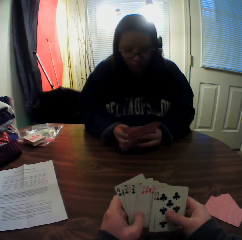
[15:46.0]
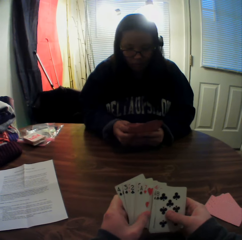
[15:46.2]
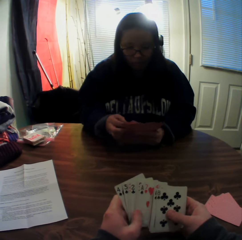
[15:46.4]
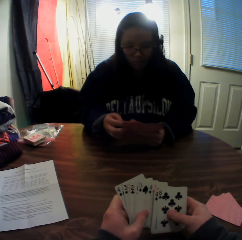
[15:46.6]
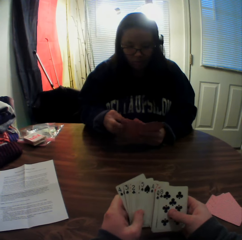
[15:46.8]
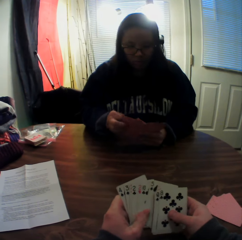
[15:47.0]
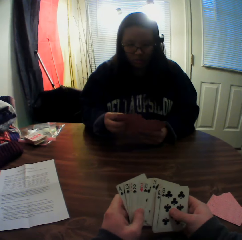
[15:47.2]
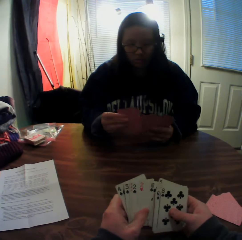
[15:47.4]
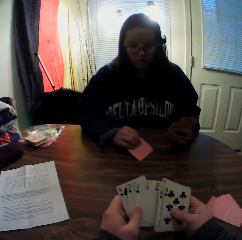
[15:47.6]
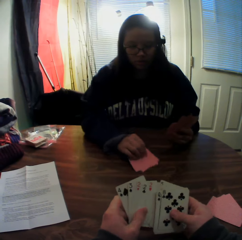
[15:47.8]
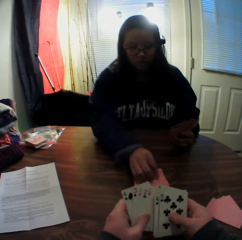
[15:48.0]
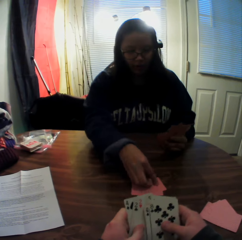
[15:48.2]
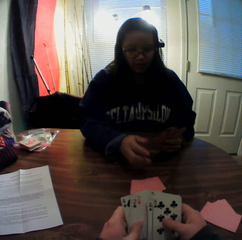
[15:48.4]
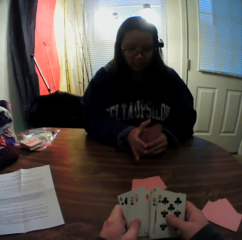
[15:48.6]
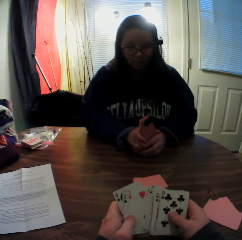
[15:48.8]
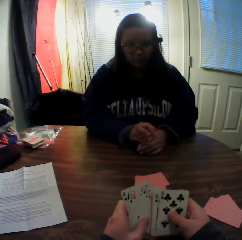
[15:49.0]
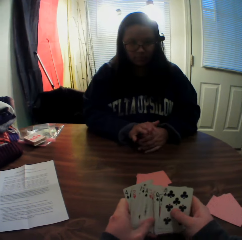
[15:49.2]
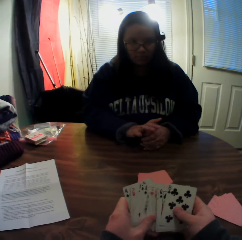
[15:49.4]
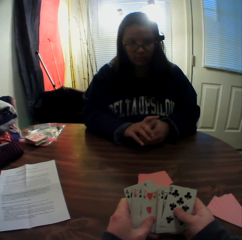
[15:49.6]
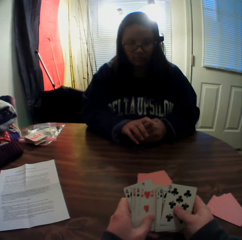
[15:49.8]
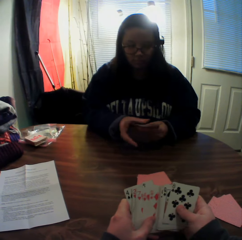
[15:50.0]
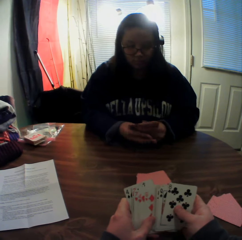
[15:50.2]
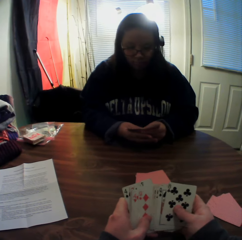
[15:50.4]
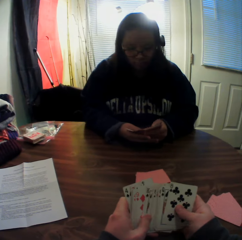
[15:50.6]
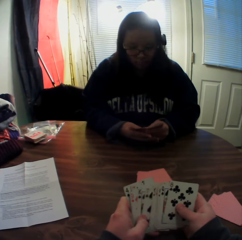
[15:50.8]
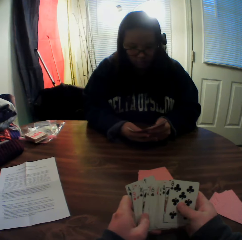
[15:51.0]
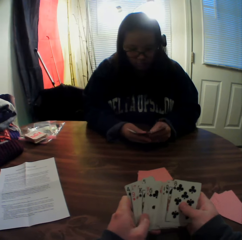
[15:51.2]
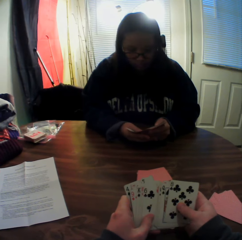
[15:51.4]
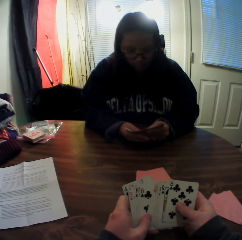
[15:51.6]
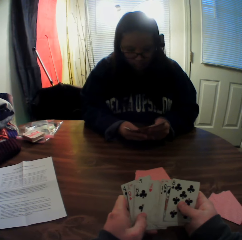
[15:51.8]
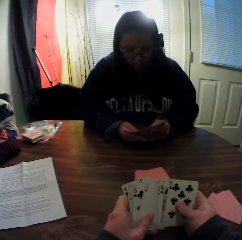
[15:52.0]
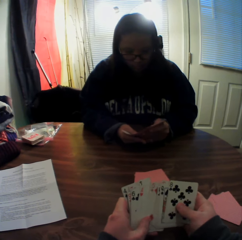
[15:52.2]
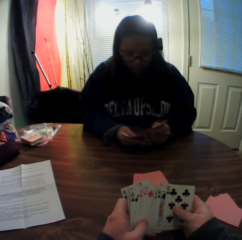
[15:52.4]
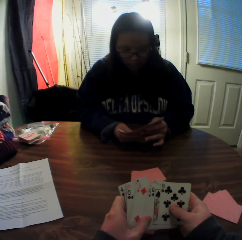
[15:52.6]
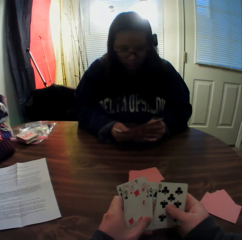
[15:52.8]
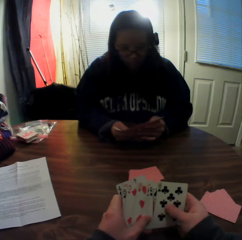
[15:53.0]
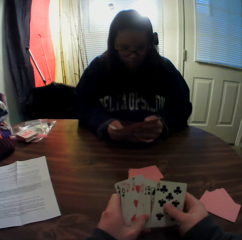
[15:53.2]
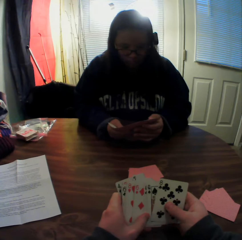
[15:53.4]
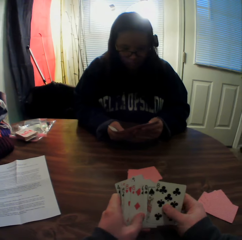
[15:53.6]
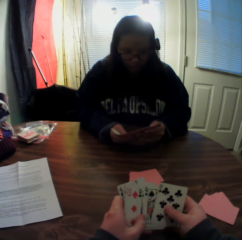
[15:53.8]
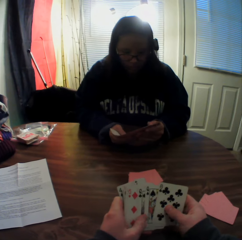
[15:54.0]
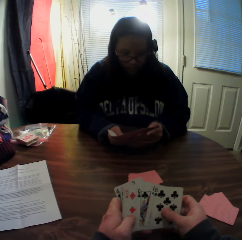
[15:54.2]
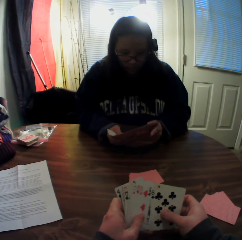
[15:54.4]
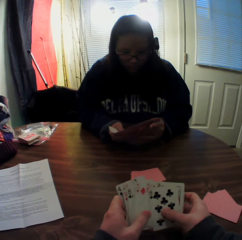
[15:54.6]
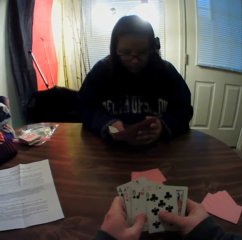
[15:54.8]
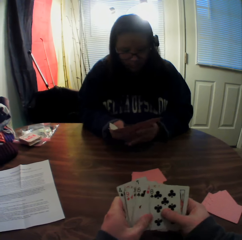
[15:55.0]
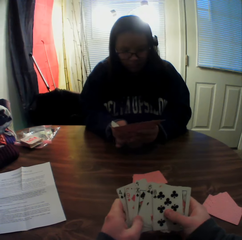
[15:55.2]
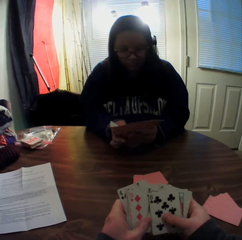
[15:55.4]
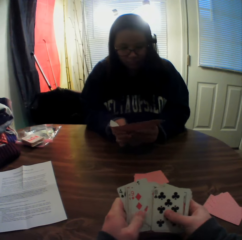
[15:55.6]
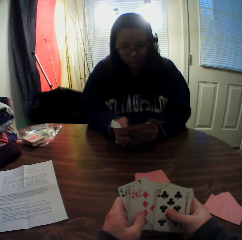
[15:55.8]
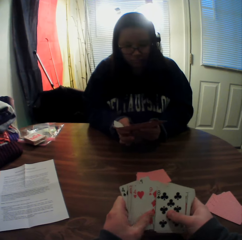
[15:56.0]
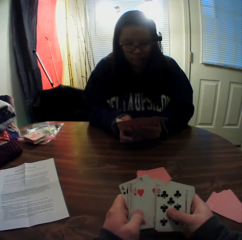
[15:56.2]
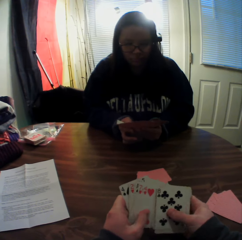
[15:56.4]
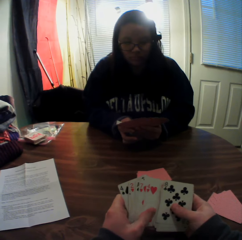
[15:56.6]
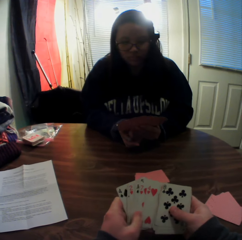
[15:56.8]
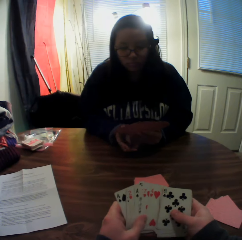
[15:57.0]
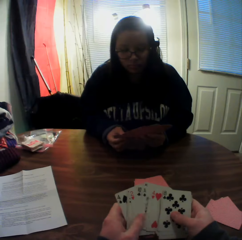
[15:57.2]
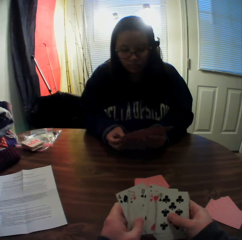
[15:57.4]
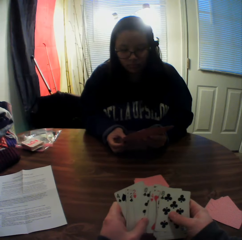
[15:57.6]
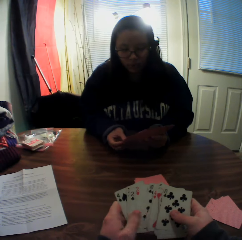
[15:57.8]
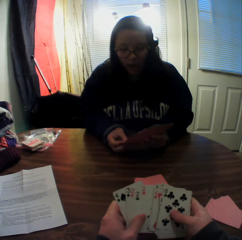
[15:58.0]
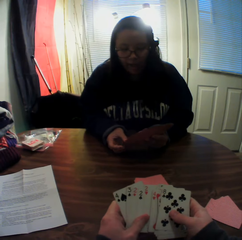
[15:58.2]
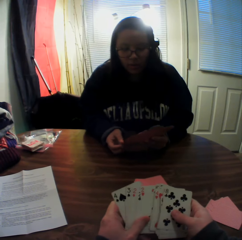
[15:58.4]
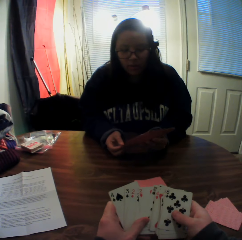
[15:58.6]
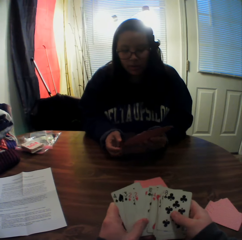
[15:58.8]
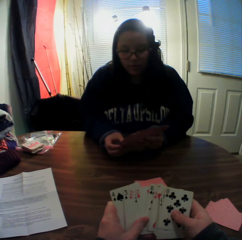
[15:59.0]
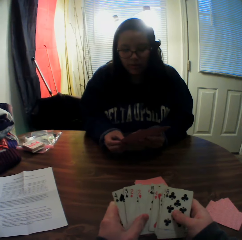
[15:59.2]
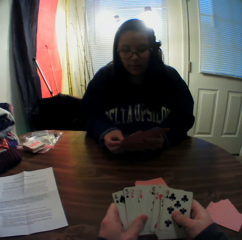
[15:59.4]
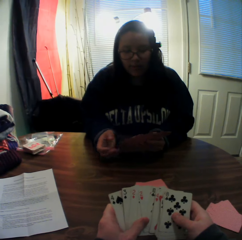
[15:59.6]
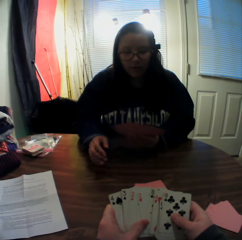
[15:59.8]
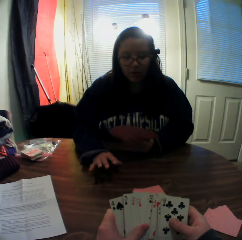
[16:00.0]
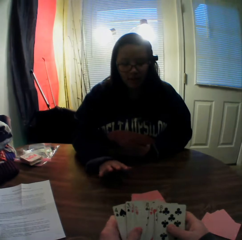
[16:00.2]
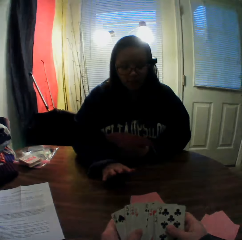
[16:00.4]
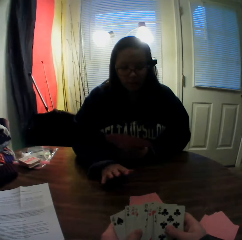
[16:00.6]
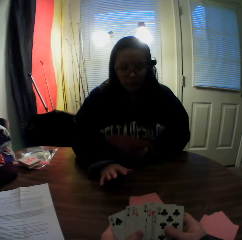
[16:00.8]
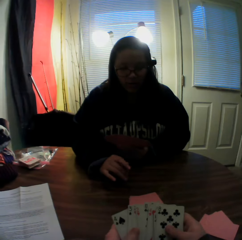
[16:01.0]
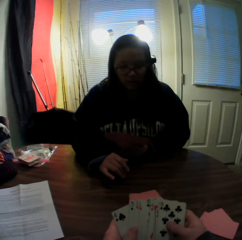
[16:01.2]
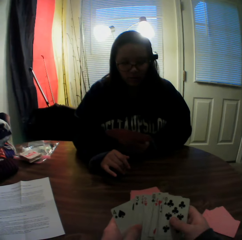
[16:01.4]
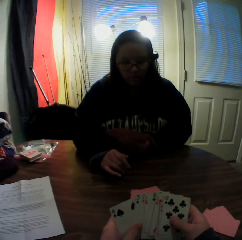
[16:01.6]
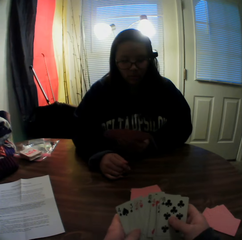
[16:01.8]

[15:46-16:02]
A woman picks two cards from the stack of cards in her hands with her right hand and places the cards onto the table. The camera wearer inspects the cards. The woman gathers the stack of cards in her hands and flips through the stack of cards in her hands.

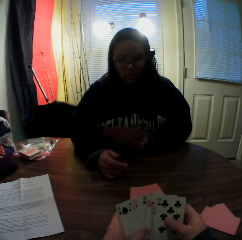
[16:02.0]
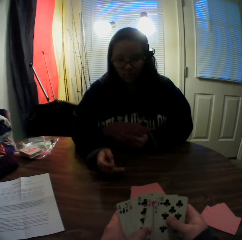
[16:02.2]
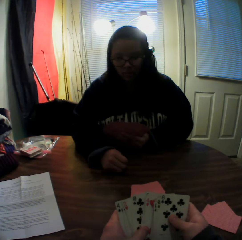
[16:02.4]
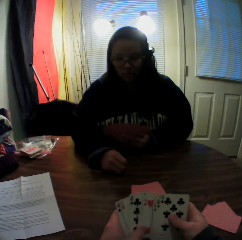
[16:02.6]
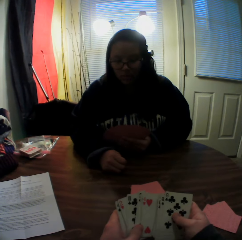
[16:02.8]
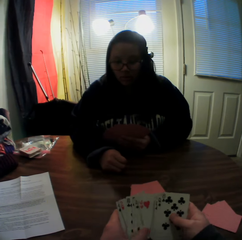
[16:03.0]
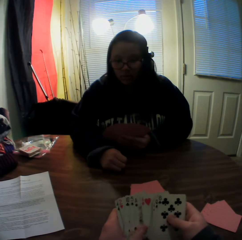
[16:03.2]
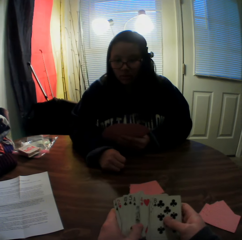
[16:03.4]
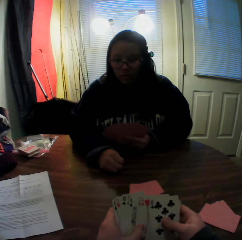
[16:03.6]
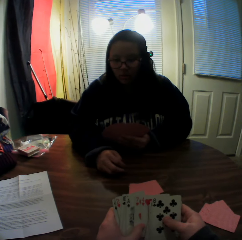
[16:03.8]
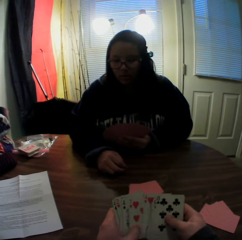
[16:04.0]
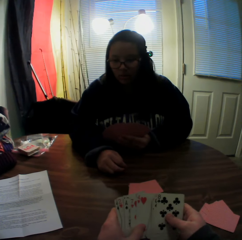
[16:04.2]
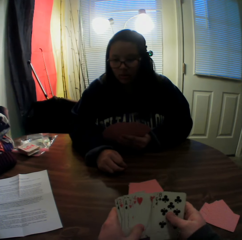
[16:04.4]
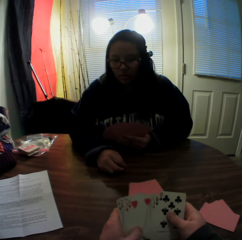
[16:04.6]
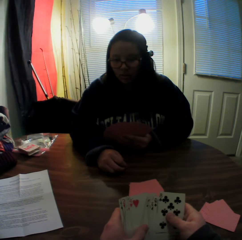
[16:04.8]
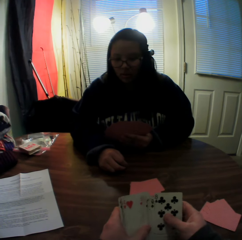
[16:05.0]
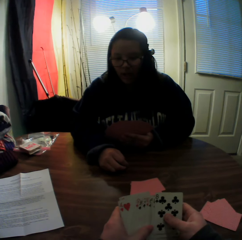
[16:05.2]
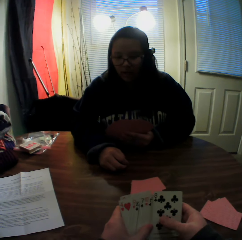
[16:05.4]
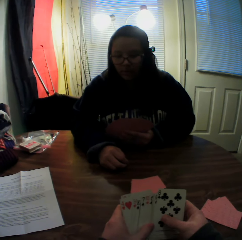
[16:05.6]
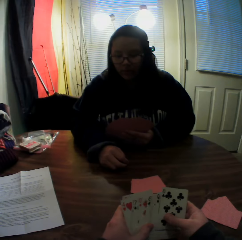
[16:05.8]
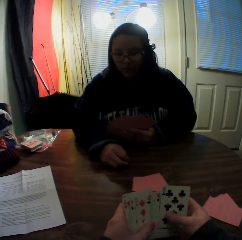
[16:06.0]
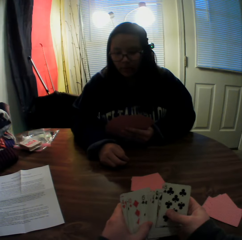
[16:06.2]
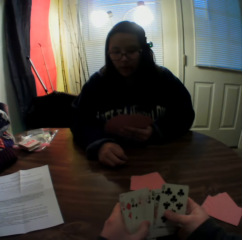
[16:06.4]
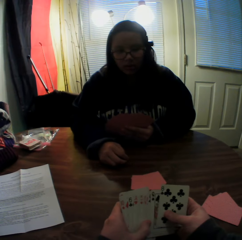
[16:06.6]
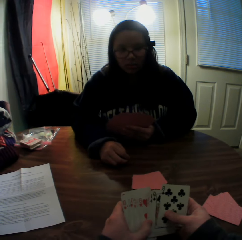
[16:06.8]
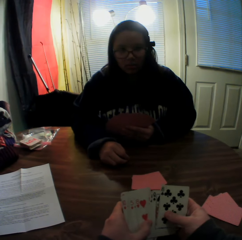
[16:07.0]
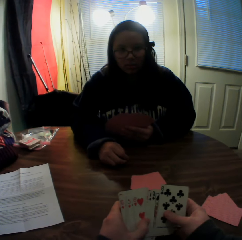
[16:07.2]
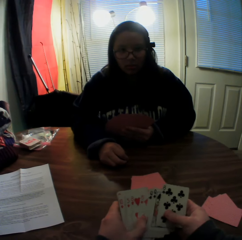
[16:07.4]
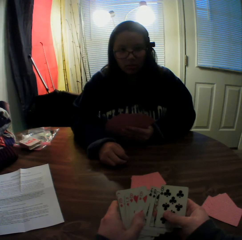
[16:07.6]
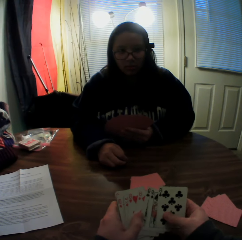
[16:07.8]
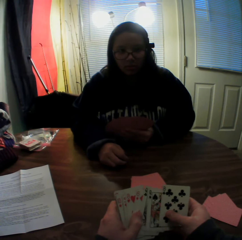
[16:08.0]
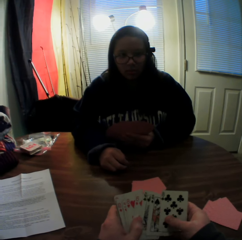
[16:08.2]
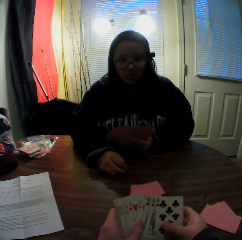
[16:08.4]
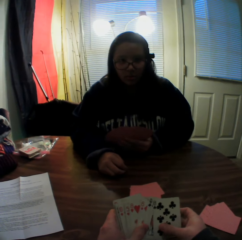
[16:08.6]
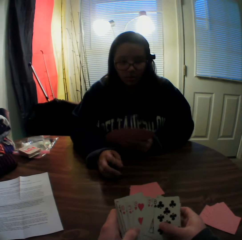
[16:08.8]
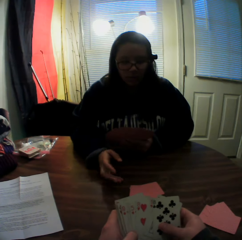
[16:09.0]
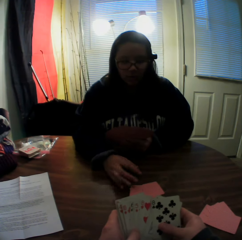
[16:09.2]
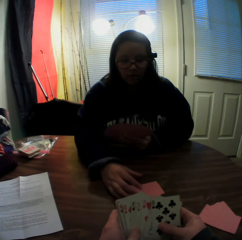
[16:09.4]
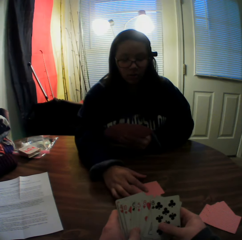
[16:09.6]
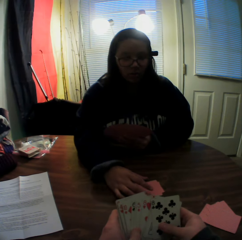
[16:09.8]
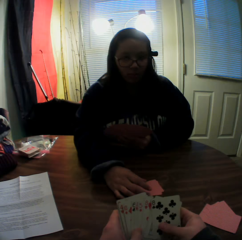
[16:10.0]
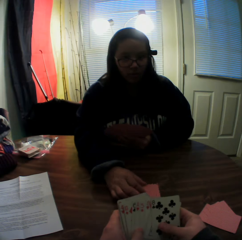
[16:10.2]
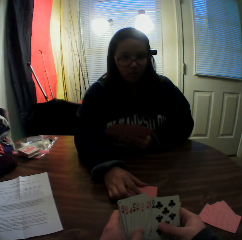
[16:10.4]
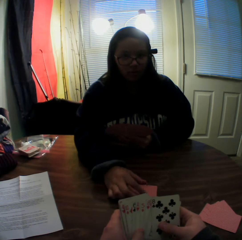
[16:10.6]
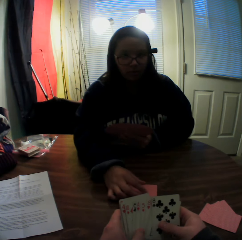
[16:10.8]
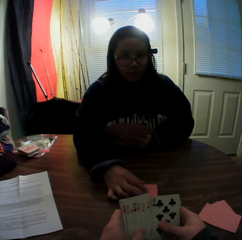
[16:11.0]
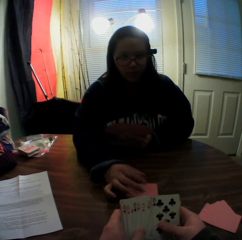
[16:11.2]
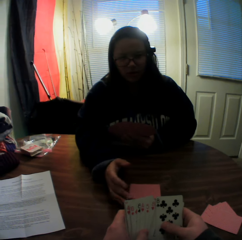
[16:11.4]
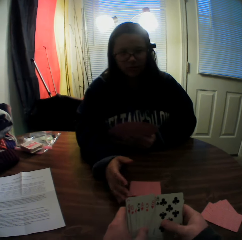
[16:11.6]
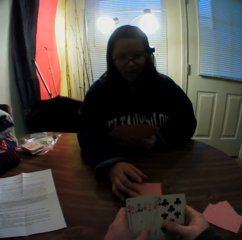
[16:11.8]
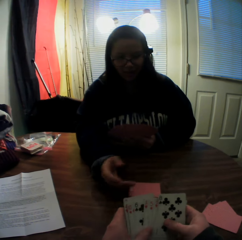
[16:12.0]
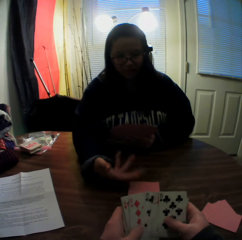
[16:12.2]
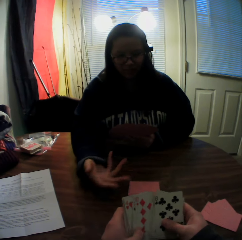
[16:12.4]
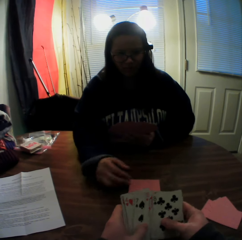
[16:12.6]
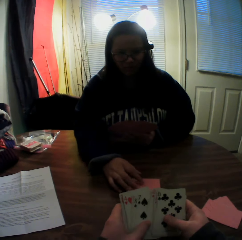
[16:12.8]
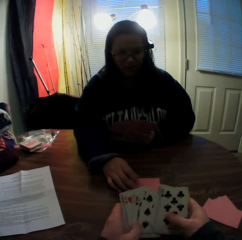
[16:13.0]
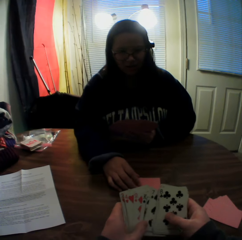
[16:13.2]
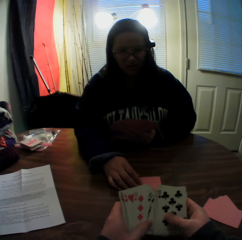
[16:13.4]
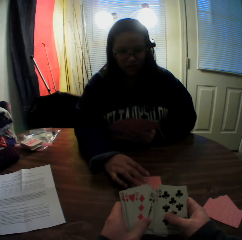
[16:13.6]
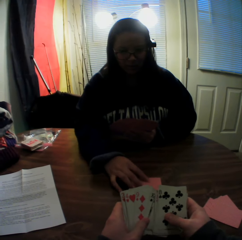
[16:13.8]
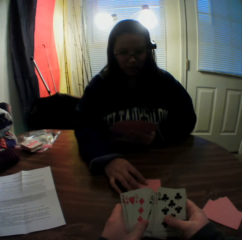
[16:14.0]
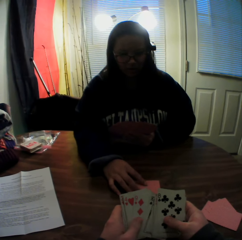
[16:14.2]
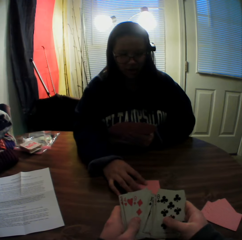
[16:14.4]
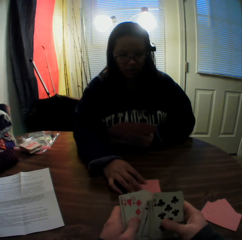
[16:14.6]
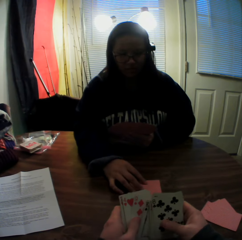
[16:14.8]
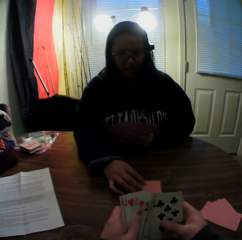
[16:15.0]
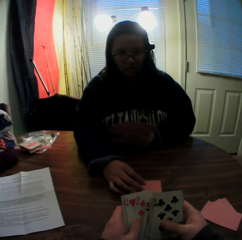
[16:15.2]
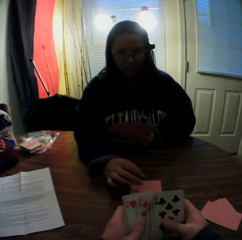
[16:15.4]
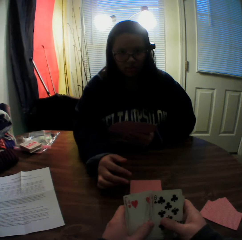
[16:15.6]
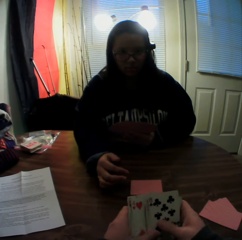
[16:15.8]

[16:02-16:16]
A woman stares at the camera wearer. The camera wearer inspects the cards. The woman touches the cards on the table with her right hand. The camera wearer inspects the cards.
